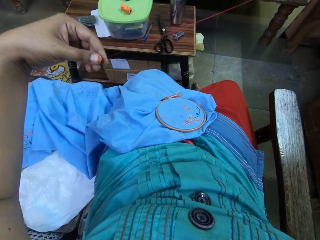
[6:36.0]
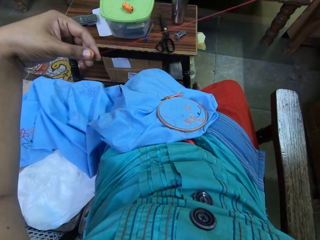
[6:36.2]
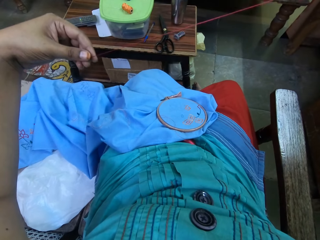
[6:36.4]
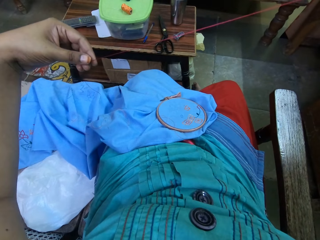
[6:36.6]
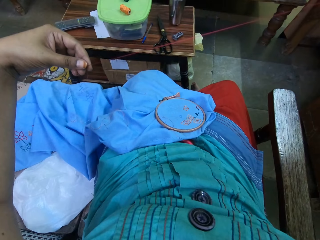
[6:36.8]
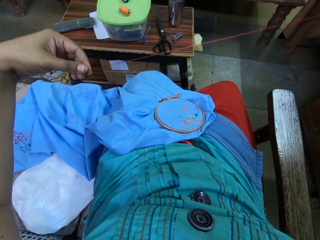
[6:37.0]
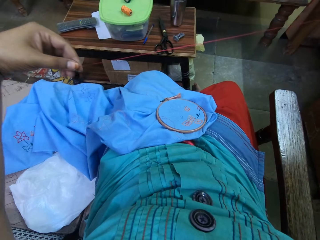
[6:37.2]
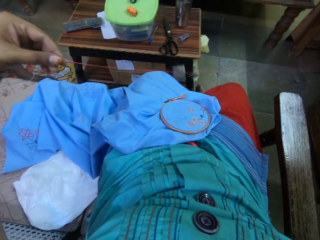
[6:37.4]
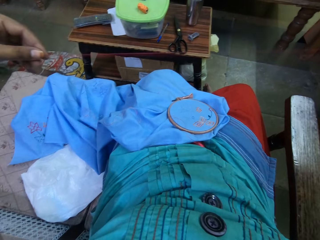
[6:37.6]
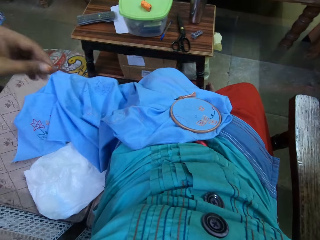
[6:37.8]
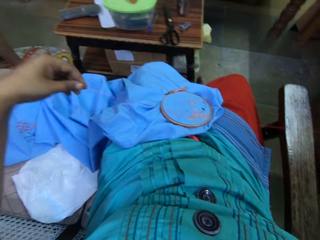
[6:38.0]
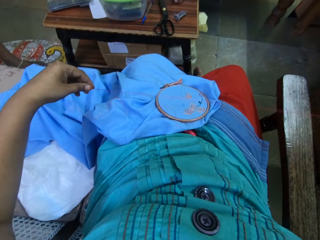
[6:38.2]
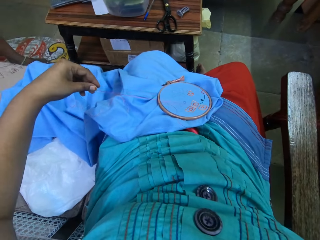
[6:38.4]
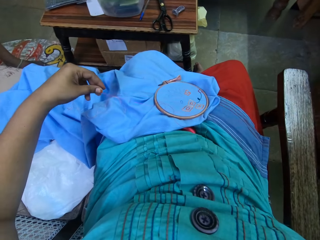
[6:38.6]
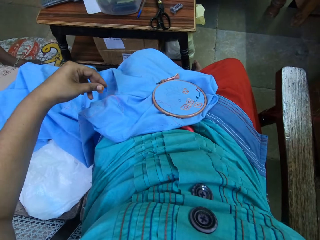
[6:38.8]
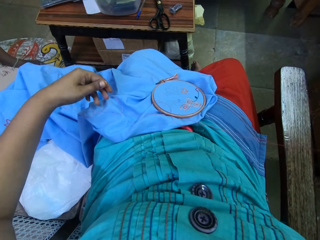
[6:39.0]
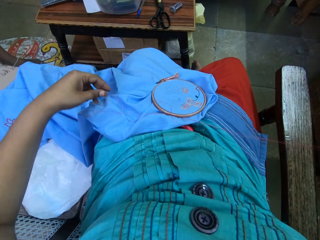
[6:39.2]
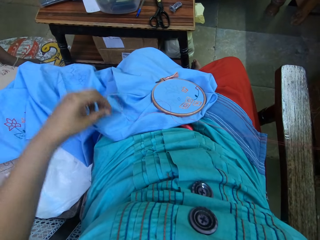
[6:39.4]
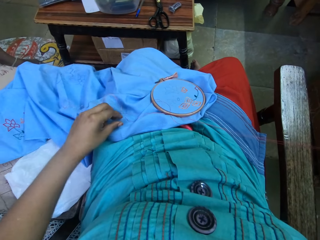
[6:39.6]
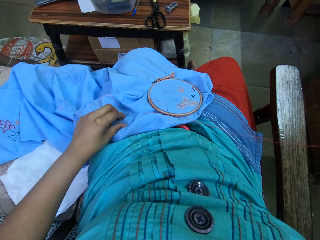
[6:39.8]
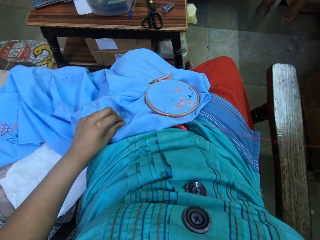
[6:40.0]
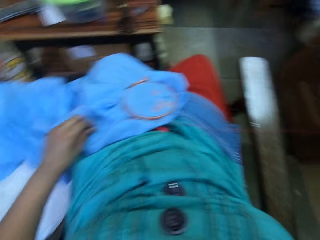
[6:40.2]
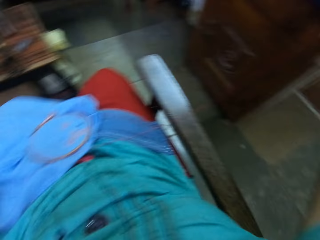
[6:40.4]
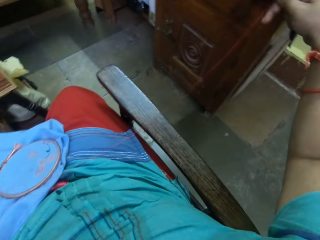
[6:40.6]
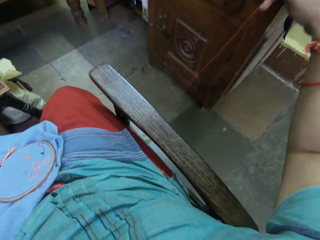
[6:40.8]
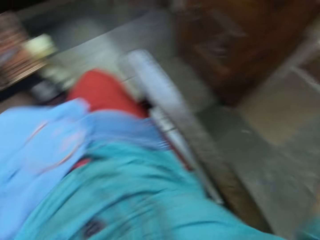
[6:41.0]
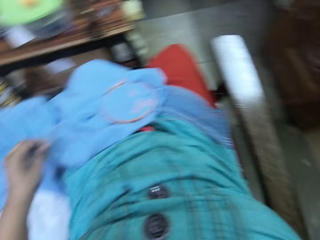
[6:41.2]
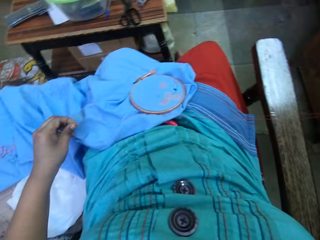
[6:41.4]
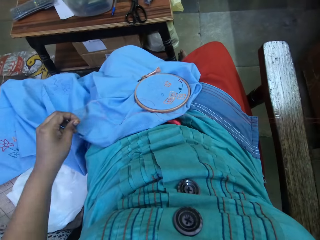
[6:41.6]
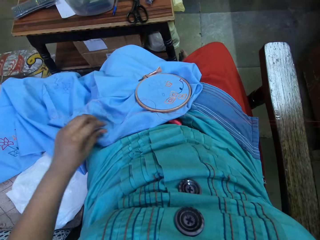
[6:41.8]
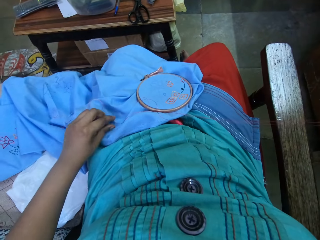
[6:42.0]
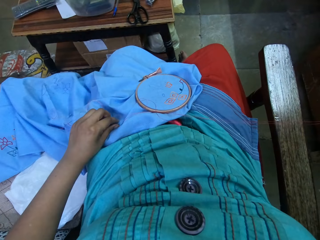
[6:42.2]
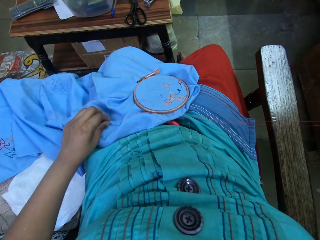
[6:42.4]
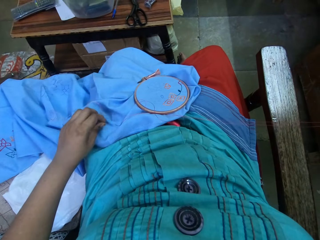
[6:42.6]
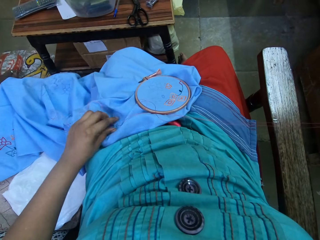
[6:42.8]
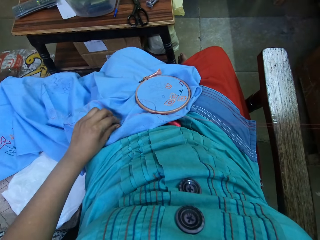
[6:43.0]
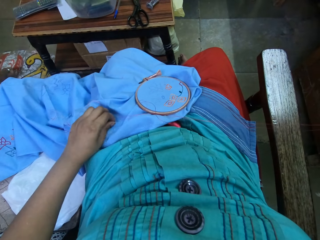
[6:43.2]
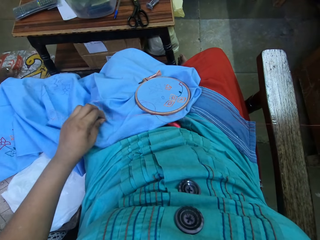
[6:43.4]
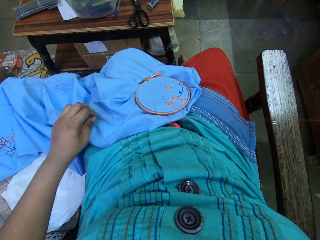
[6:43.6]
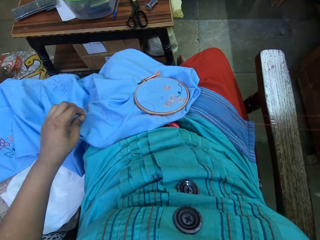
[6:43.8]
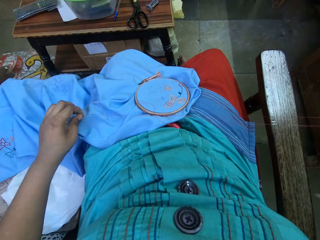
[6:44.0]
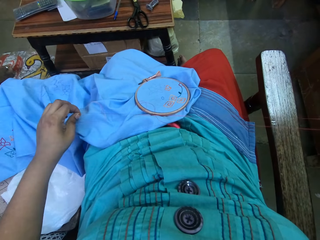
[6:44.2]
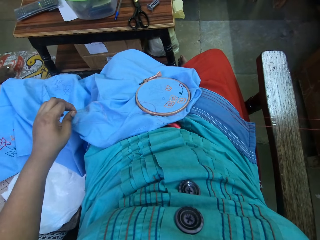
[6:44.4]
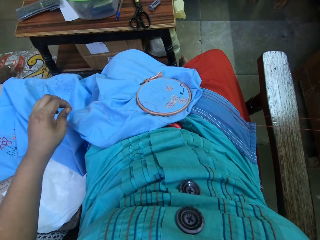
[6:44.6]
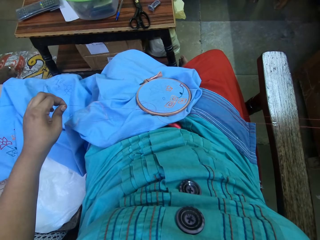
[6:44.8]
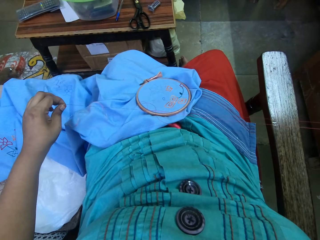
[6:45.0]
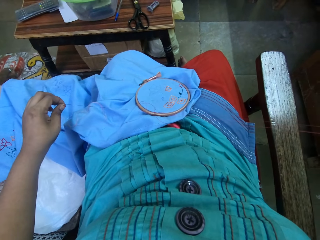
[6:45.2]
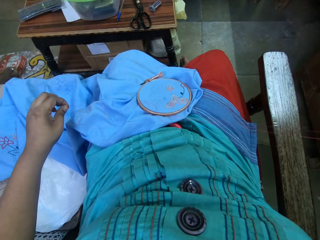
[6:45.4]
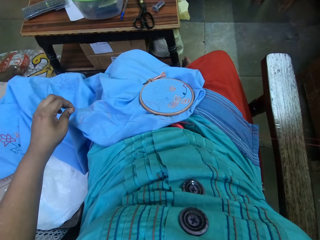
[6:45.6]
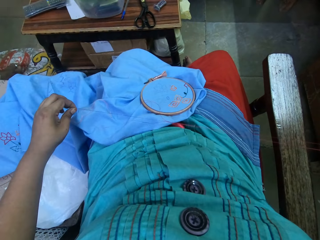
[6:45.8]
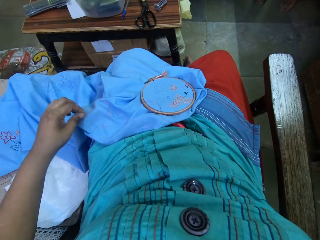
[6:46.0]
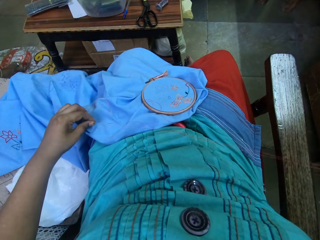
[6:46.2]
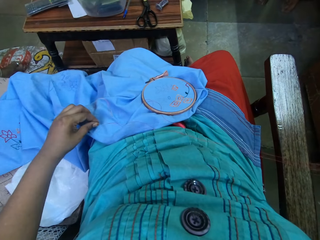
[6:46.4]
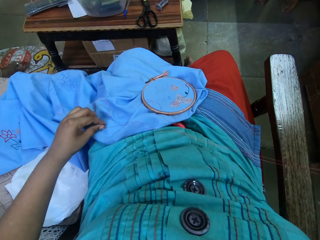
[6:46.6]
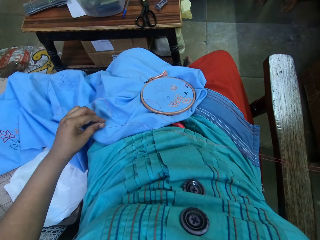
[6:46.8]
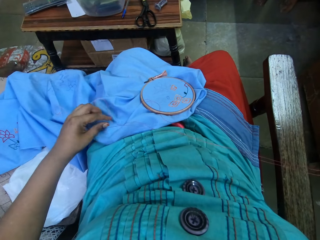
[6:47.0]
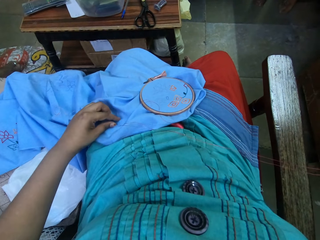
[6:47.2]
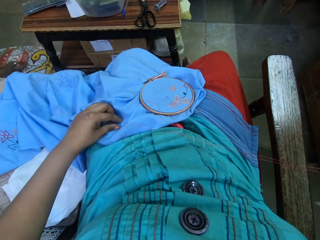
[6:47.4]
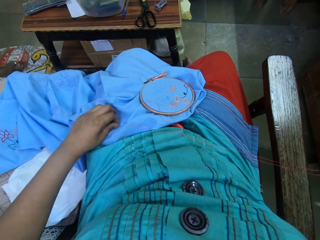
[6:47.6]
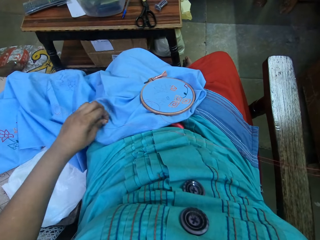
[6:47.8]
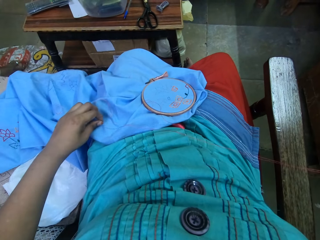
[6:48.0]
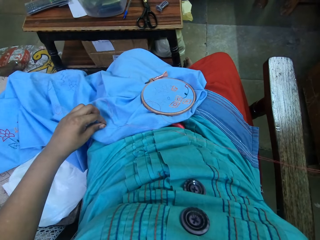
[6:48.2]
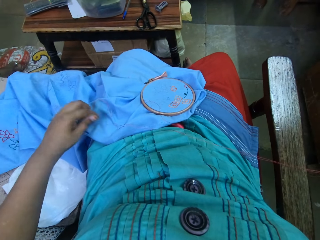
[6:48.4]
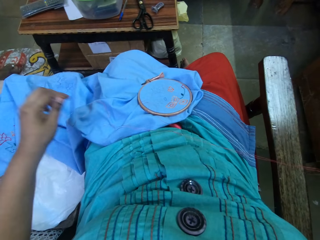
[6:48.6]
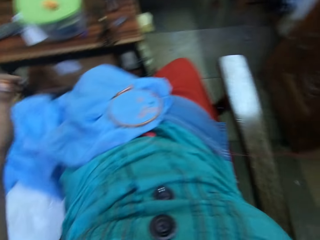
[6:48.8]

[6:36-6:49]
The camera wearer places the thread on the cloth. They remove their hand from the thread. They pick up the thread and pull the thread. They pick up the thread again. They pull the thread.

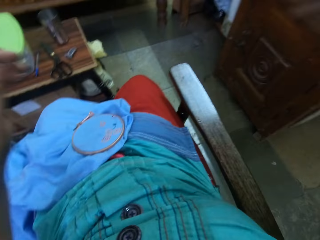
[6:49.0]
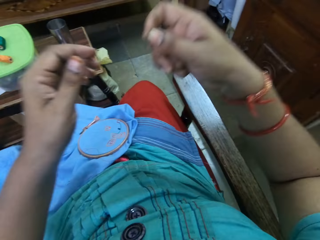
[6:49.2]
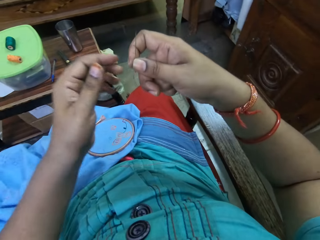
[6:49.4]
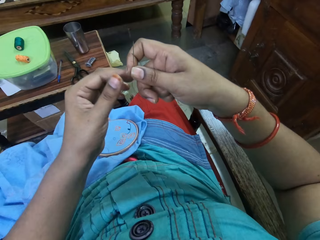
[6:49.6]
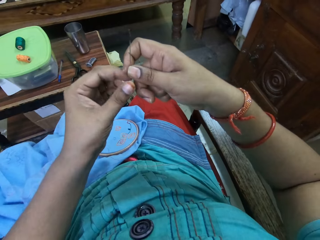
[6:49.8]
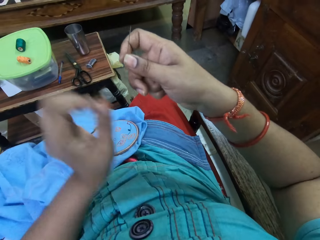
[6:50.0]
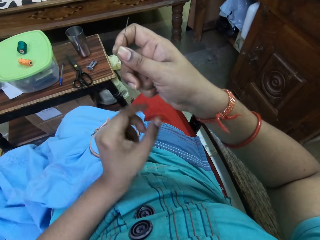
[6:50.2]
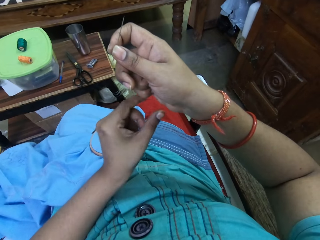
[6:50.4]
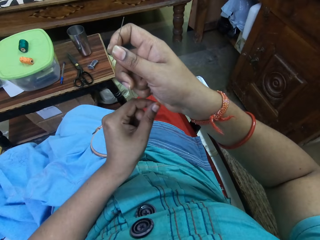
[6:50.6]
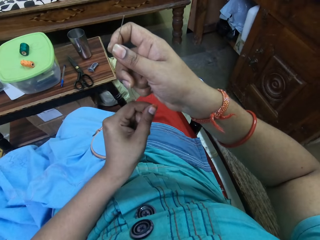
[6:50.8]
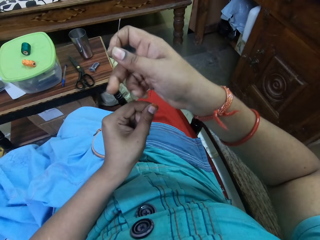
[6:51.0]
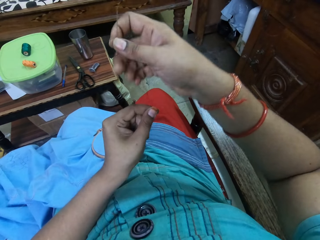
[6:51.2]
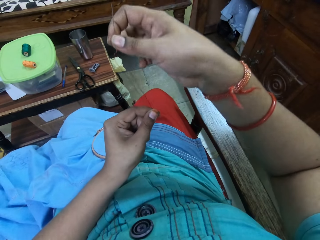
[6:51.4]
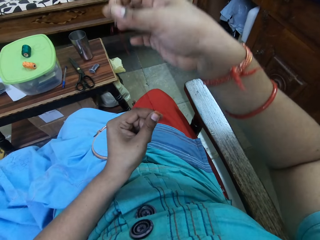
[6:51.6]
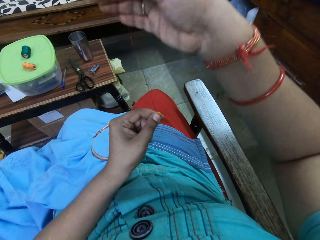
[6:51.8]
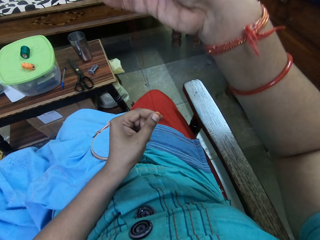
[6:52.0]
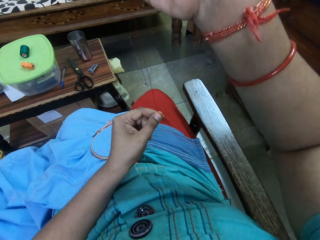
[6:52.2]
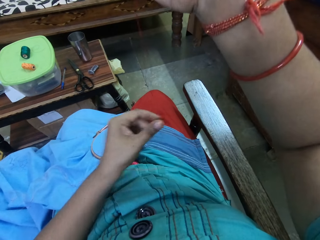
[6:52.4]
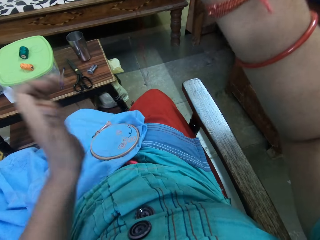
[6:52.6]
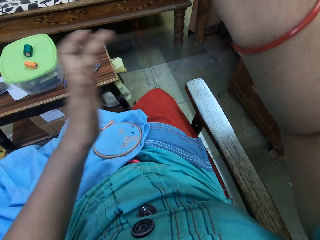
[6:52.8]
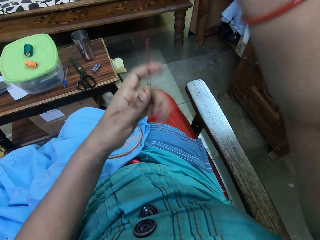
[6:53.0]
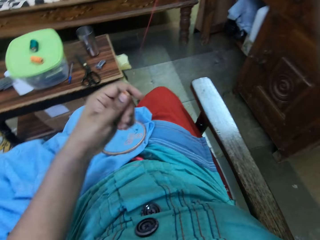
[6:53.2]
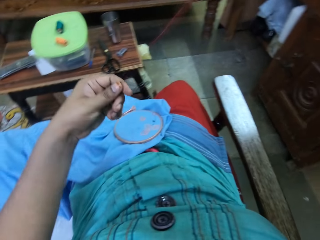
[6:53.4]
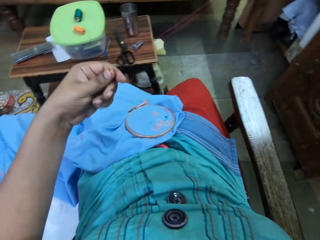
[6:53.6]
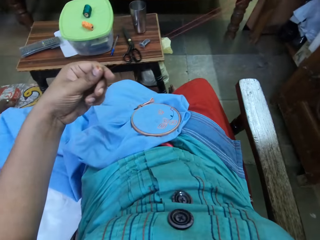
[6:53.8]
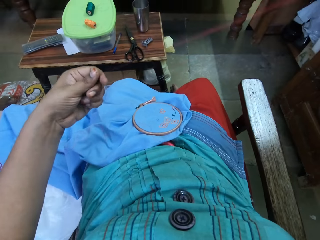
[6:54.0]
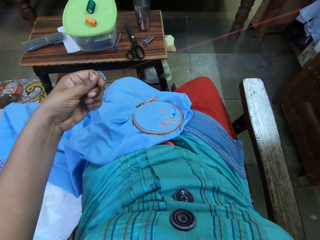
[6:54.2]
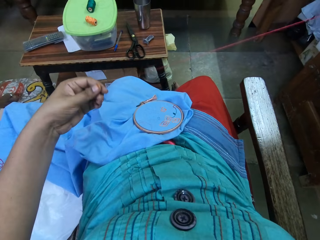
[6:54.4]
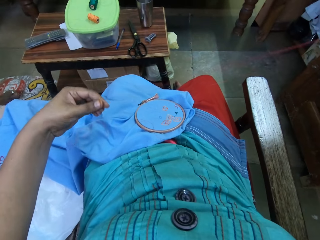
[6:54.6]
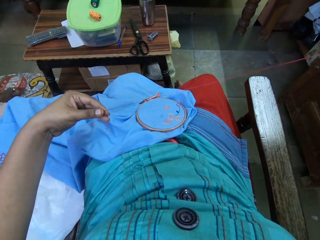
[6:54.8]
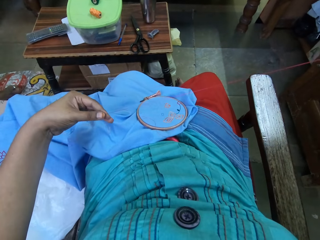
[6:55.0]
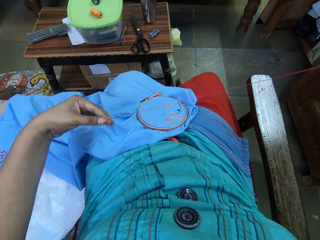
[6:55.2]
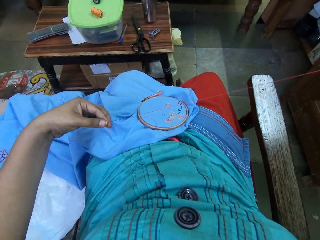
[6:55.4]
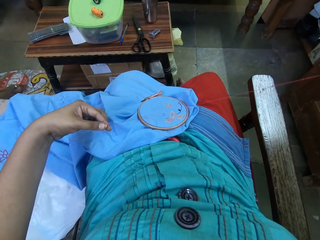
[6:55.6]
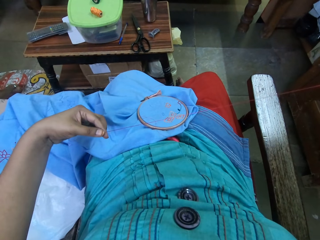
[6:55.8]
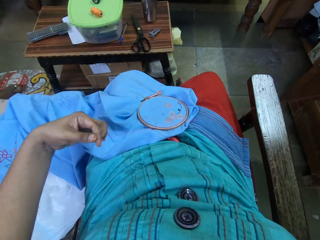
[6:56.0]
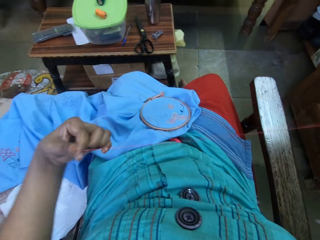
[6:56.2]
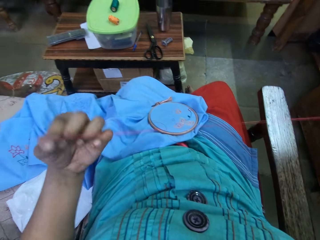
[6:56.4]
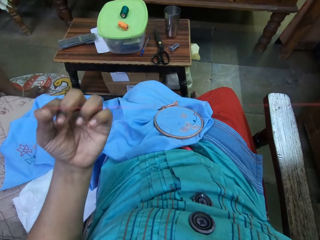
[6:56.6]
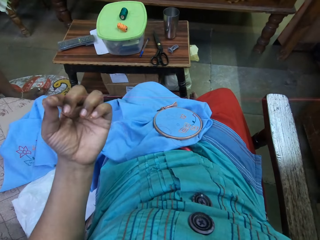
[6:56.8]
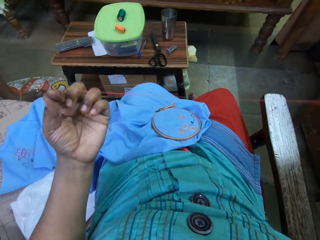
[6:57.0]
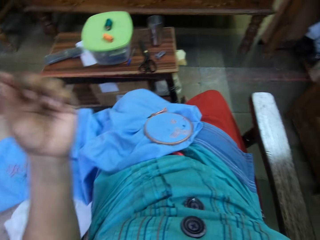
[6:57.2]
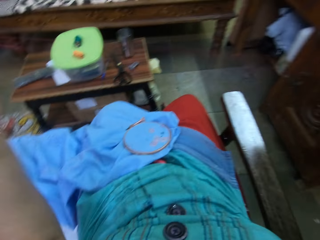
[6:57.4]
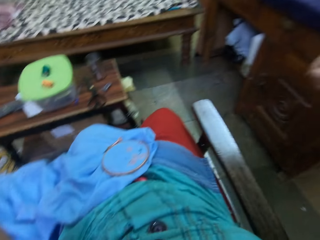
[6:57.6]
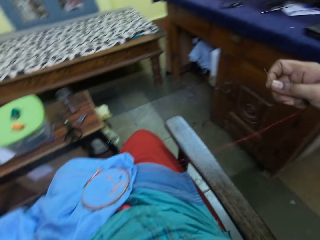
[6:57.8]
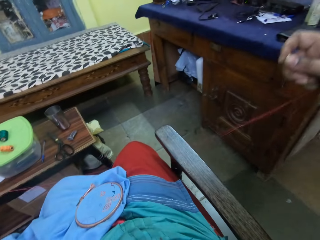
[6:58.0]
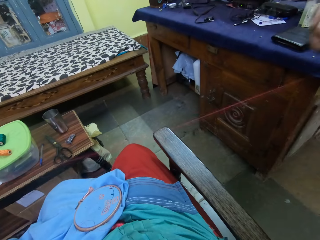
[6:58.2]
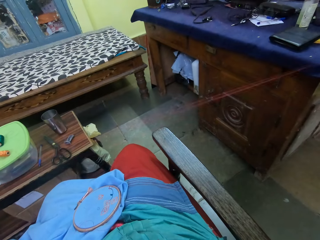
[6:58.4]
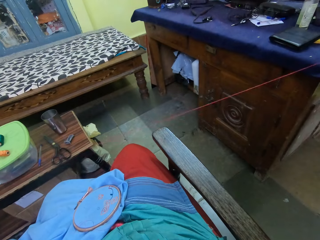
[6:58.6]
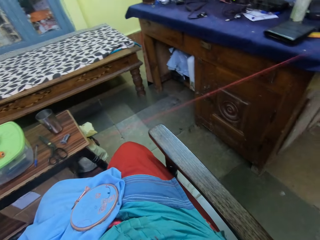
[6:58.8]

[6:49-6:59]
The camera wearer pulls the thread. They pull the thread again. They tie a knot. They pull the thread.
